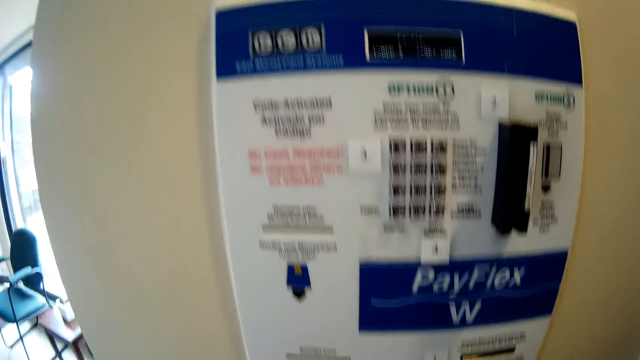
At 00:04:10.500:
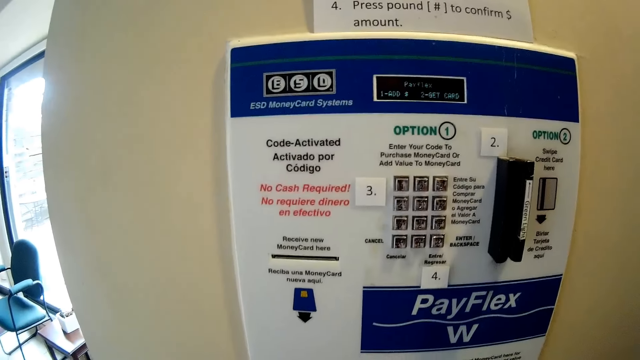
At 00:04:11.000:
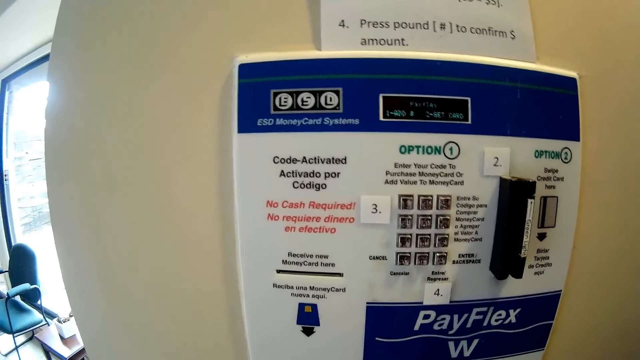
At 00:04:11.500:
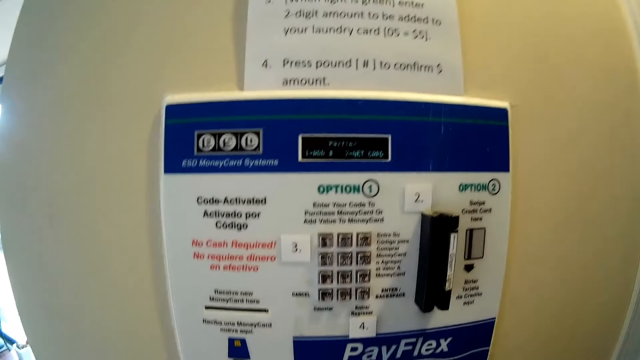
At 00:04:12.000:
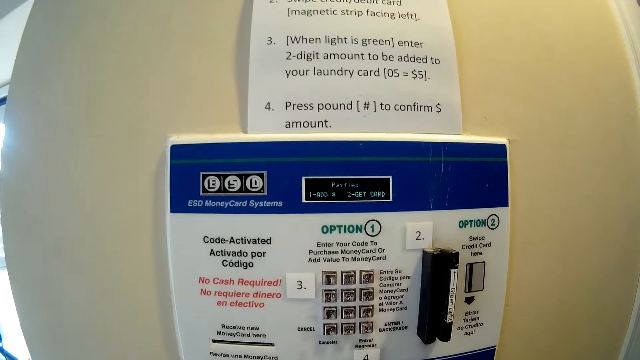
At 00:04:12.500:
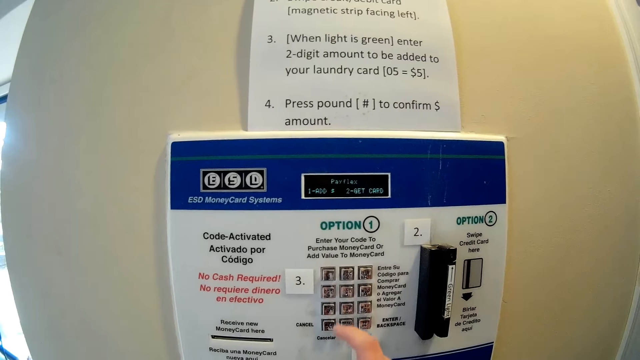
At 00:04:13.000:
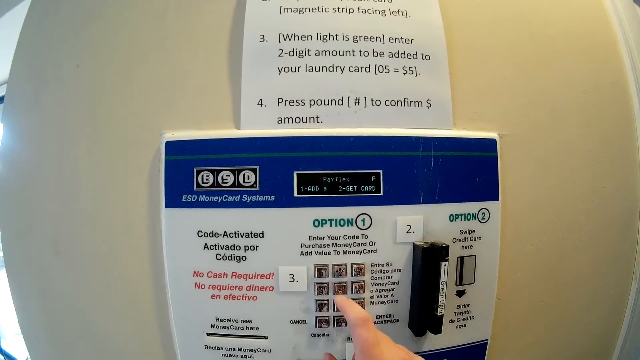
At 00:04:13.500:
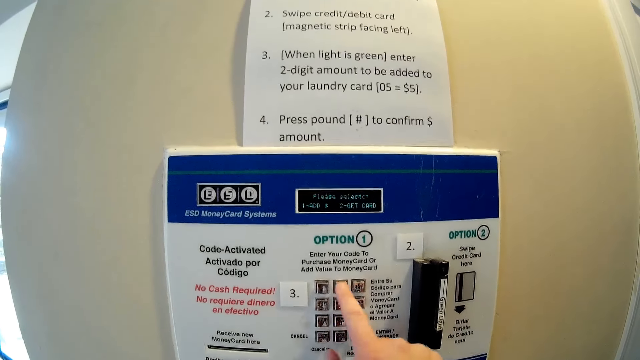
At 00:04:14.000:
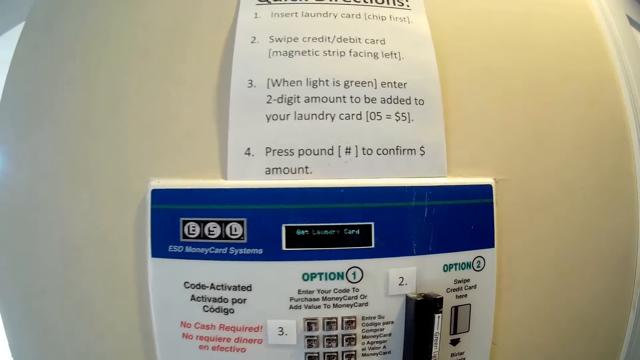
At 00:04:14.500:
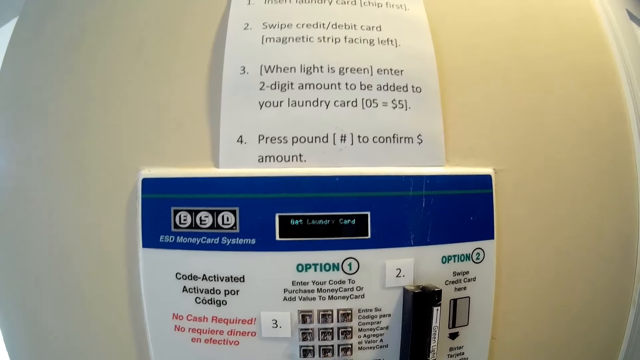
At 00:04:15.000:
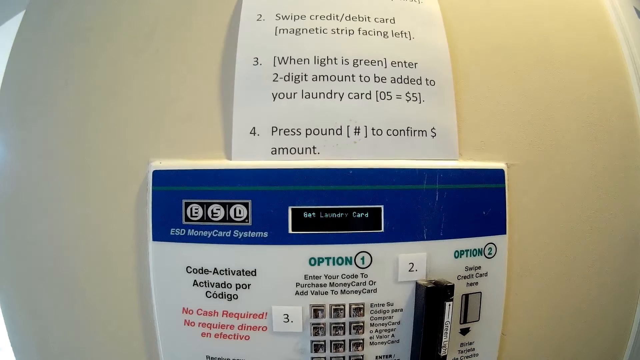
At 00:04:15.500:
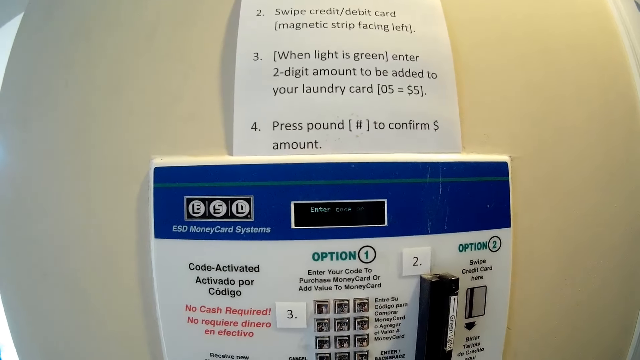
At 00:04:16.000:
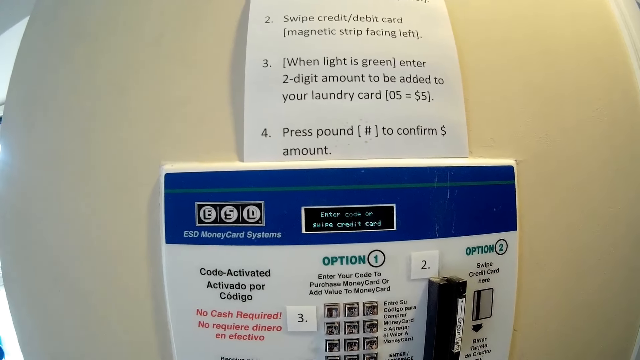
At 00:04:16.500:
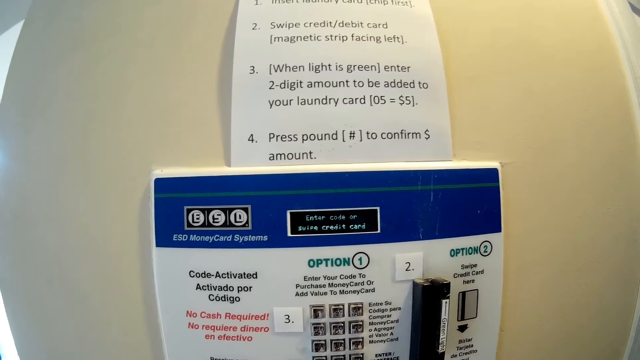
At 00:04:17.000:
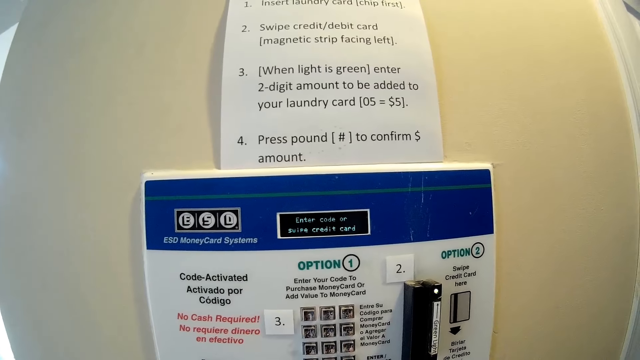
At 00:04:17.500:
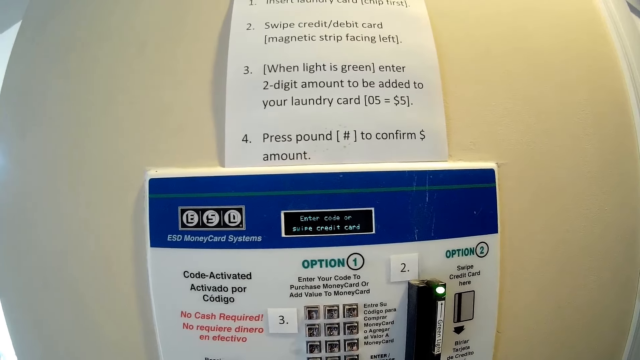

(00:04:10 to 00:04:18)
The camera wearer interacts with a man. She is pressing something. She operates the electronic payment device with her right hand.

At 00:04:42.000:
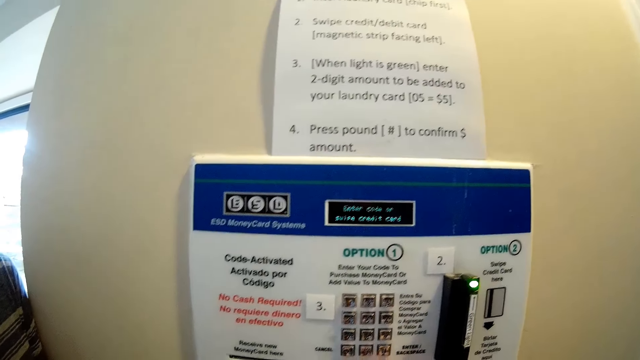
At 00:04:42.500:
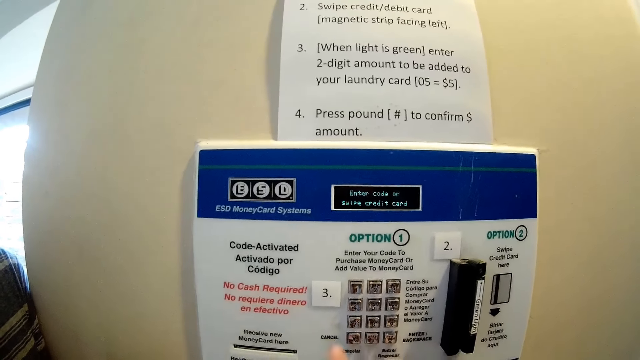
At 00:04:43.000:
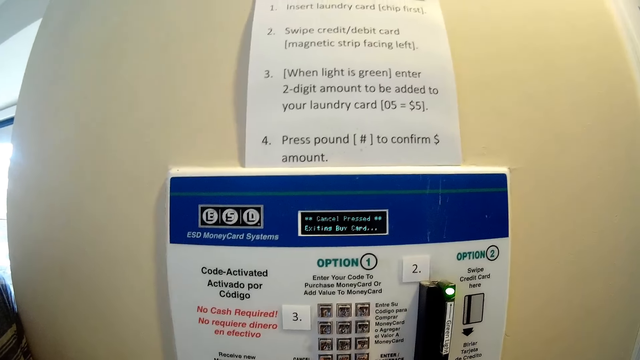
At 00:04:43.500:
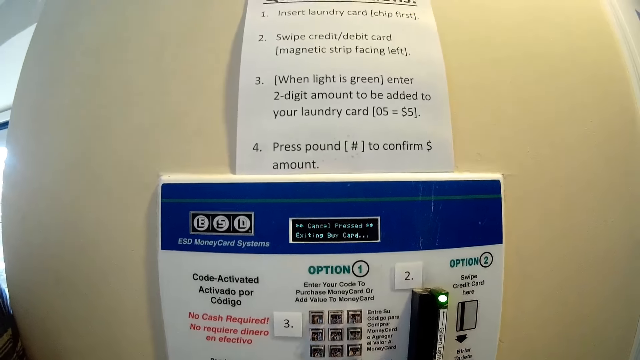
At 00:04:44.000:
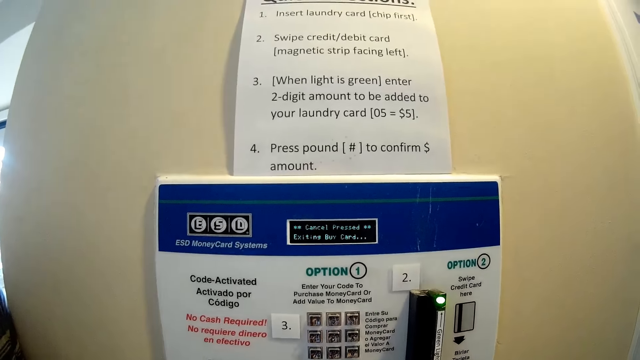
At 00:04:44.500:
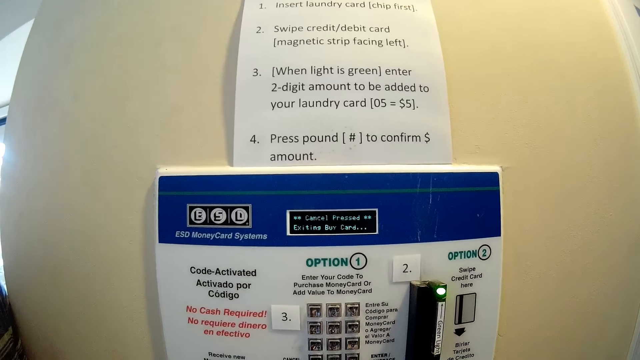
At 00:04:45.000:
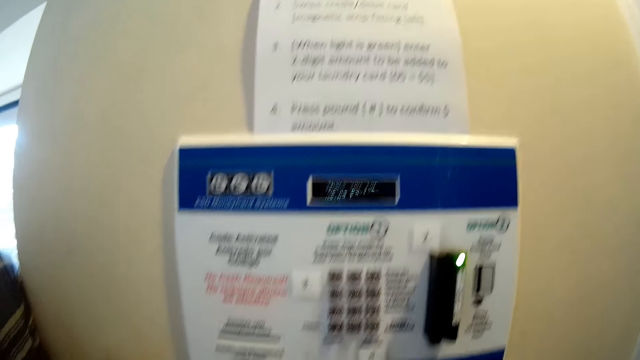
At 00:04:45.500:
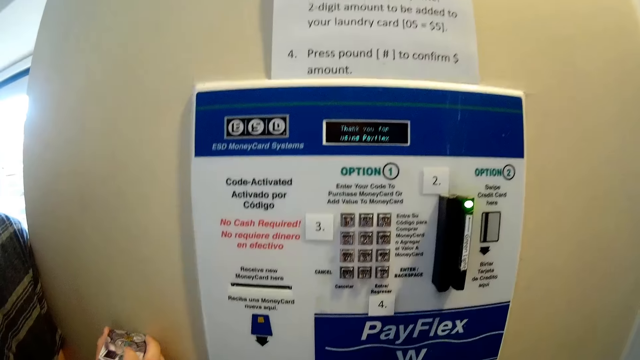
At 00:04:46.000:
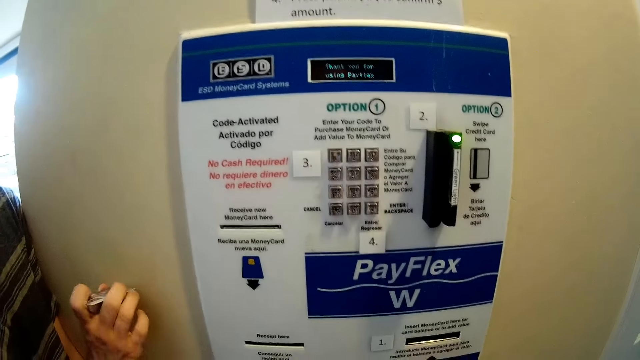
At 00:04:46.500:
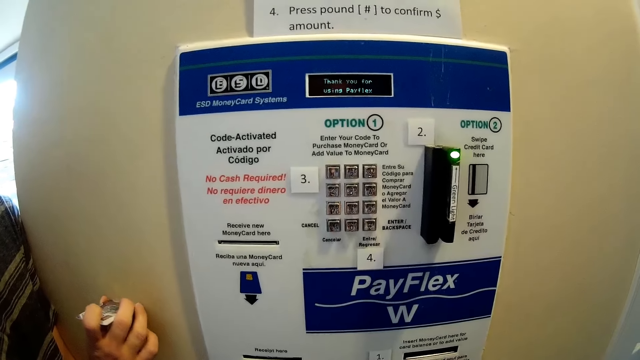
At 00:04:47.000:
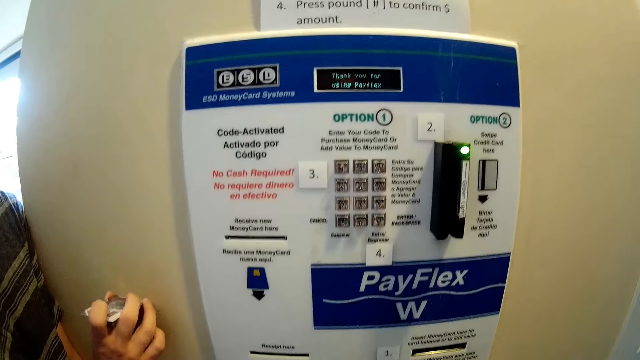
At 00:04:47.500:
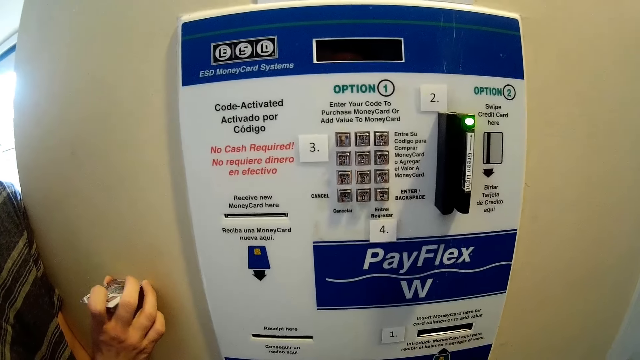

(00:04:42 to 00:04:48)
The camera wearer is looking at something. The man presses a card against a wall with his right hand.

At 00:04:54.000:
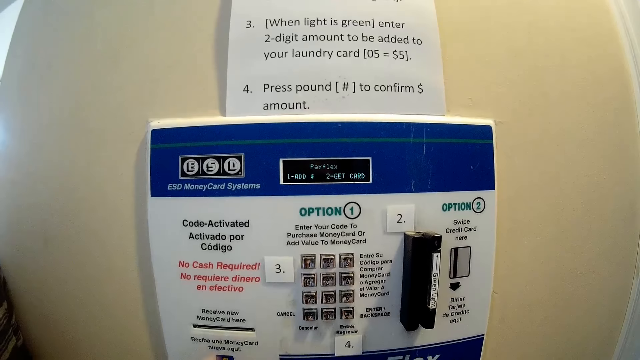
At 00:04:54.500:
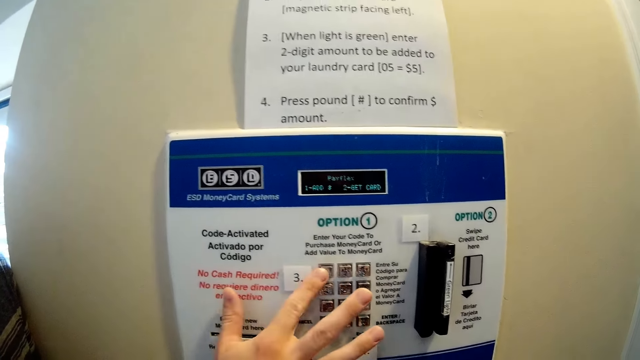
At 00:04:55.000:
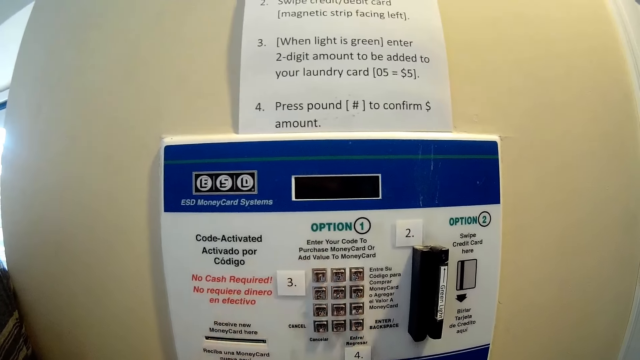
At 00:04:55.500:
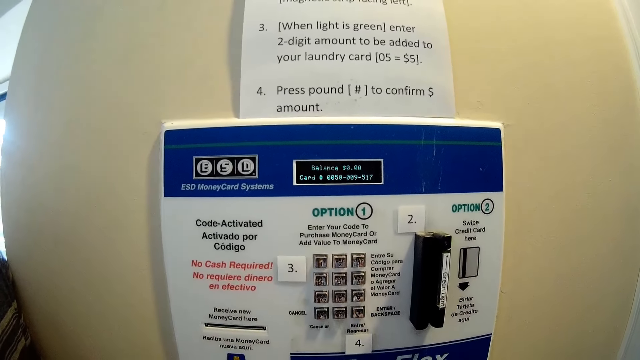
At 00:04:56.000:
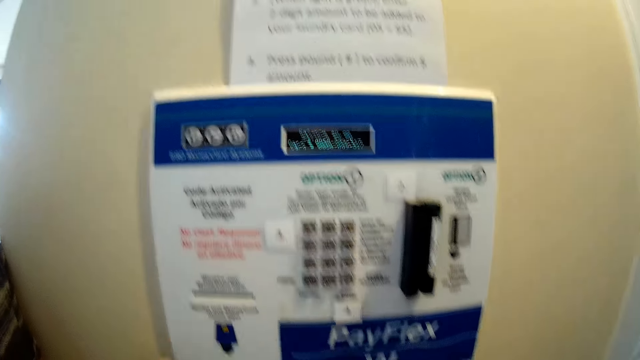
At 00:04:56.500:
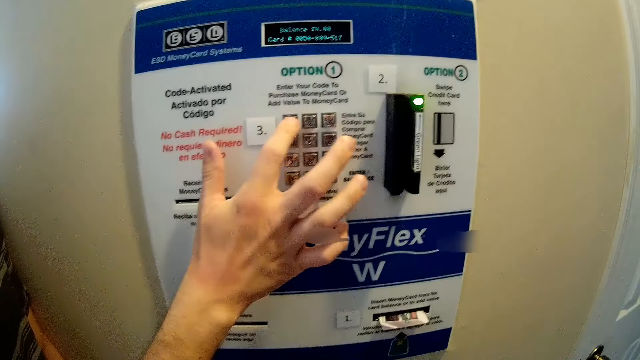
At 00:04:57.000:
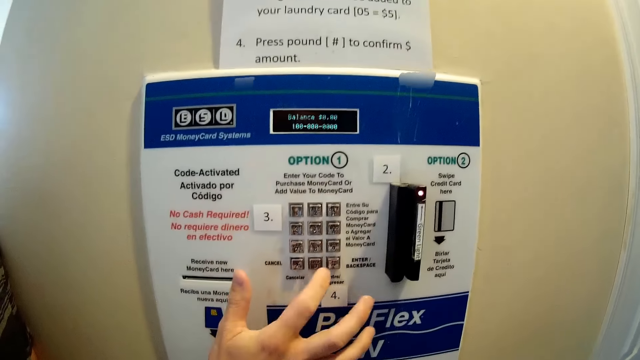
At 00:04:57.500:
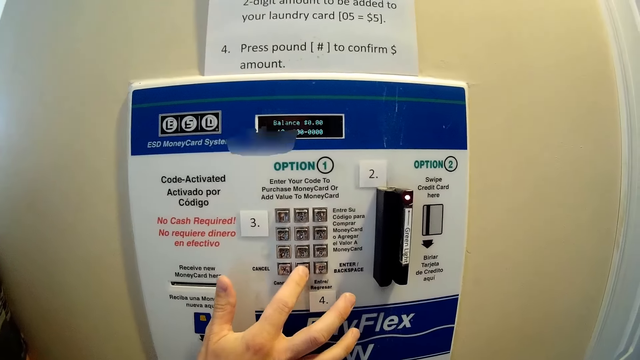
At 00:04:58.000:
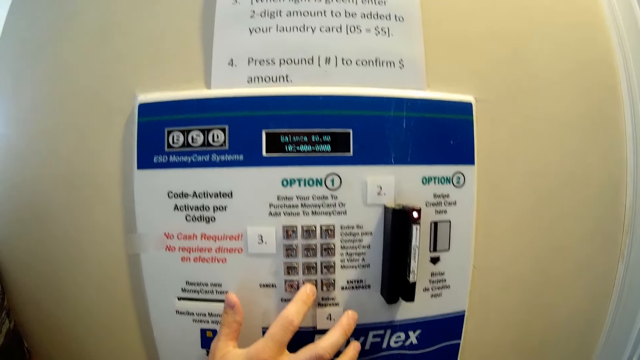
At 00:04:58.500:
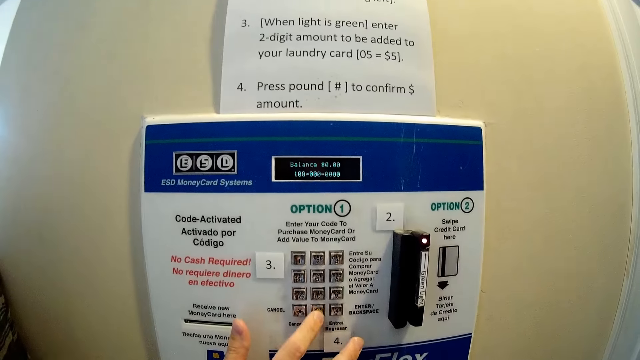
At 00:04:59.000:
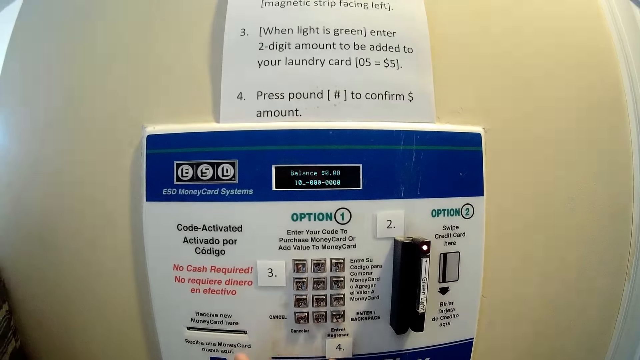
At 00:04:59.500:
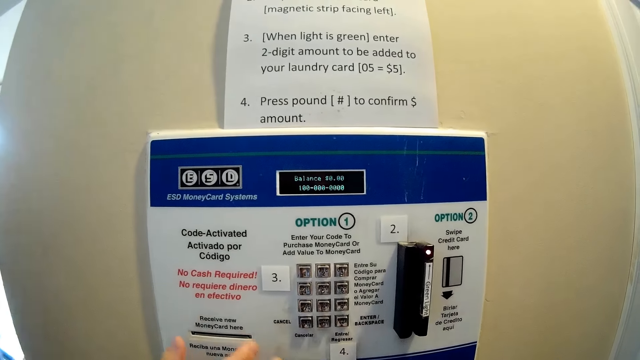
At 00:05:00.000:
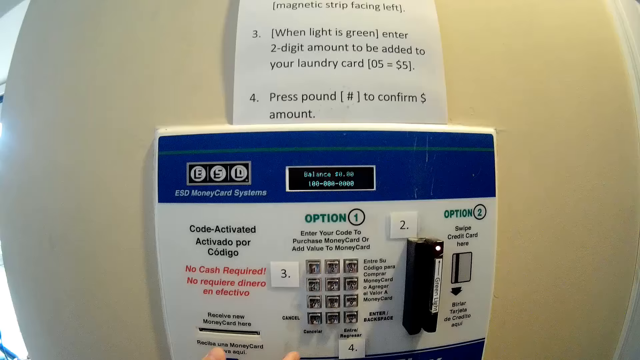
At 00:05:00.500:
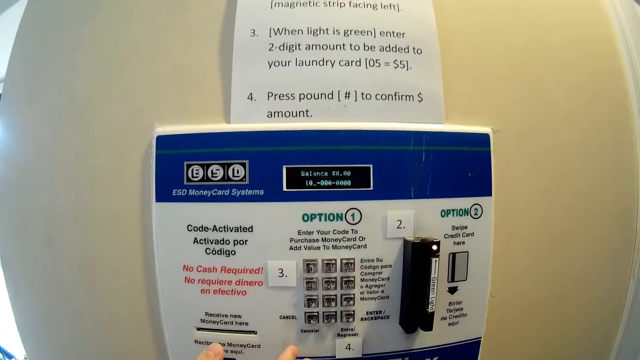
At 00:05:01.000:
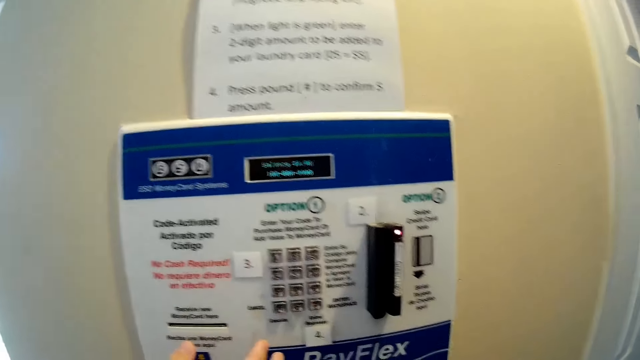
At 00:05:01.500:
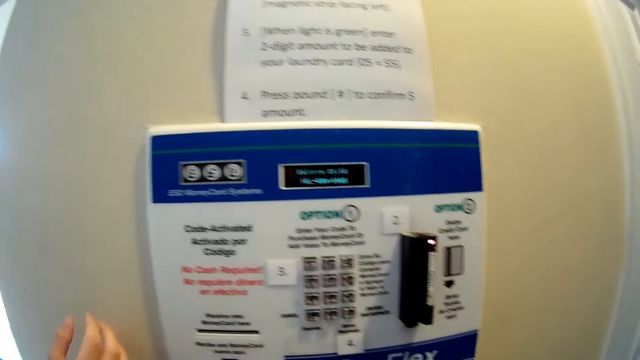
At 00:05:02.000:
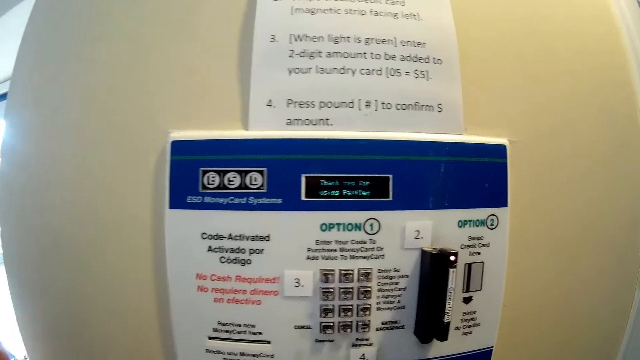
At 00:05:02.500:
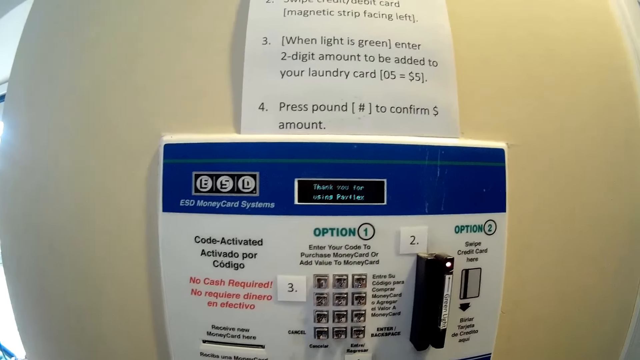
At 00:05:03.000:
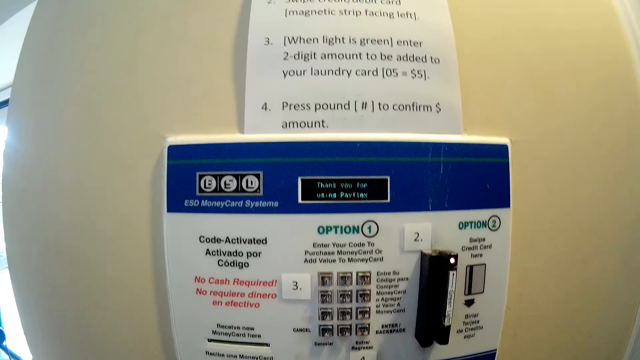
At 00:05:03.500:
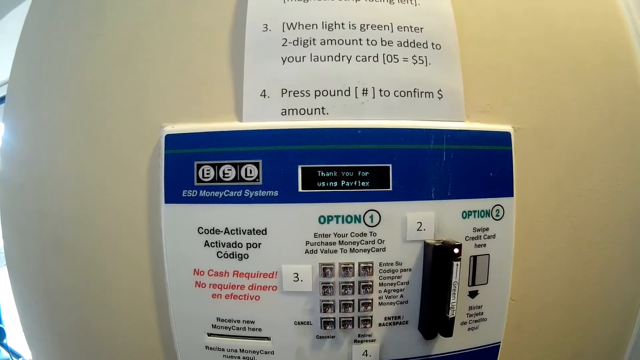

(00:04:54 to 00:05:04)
The man taps on buttons on the teller machine with his right hand. He operates the machine. The camera wearer talks to the man. The man talks to the camera wearer.
